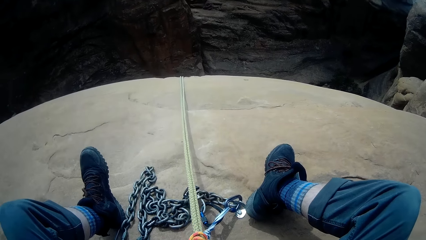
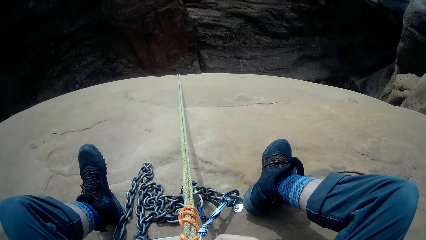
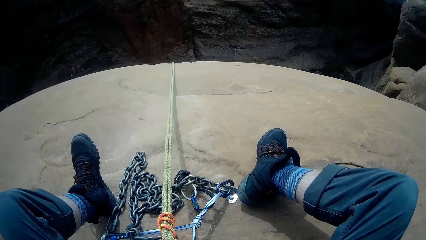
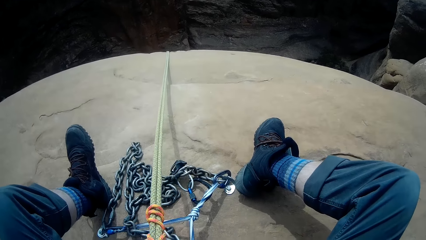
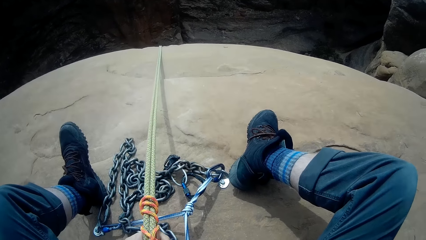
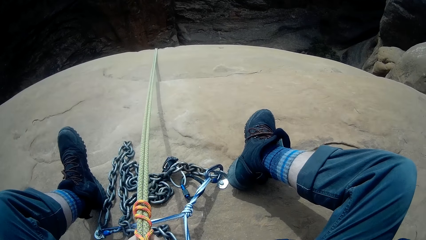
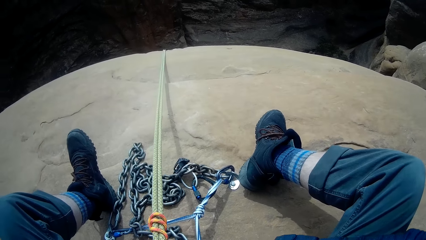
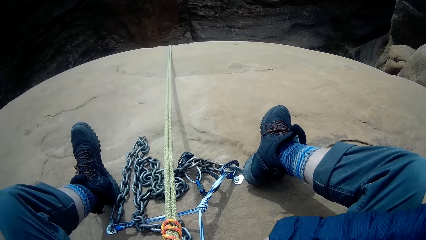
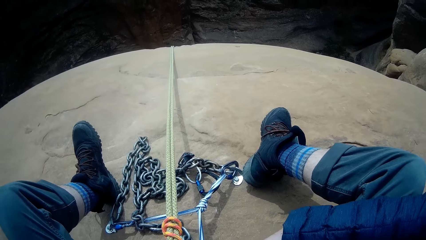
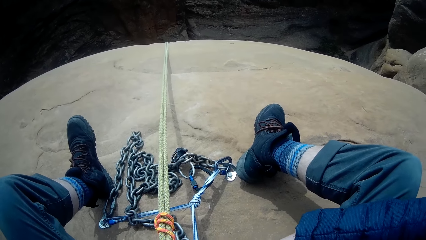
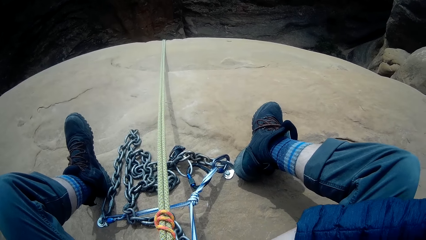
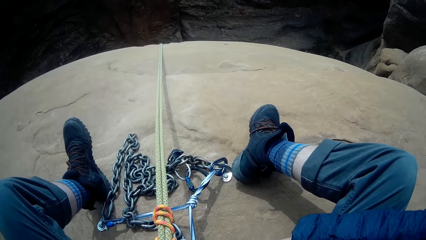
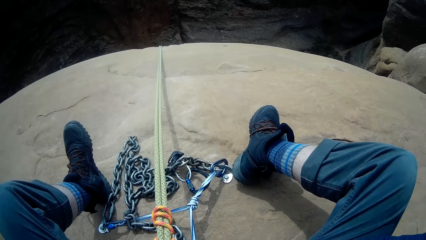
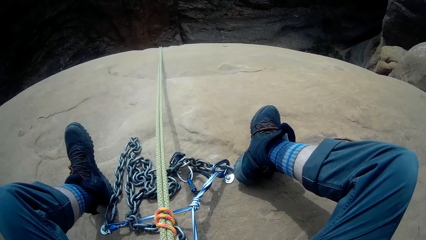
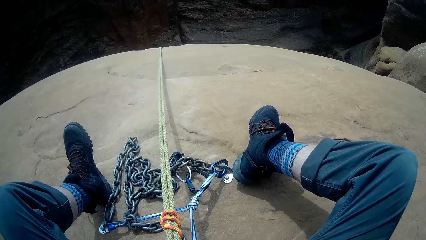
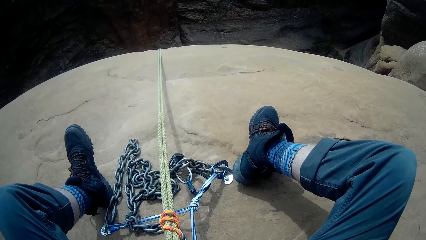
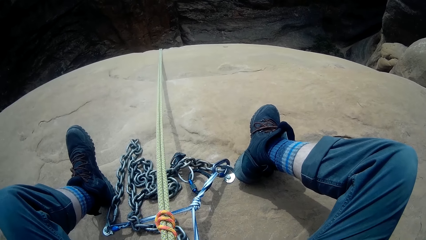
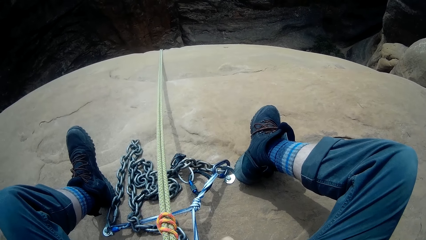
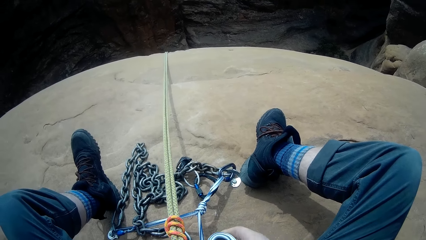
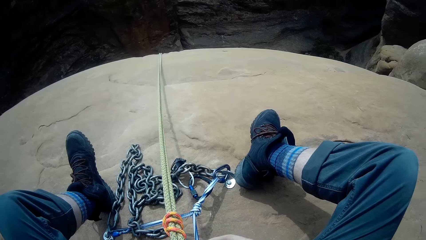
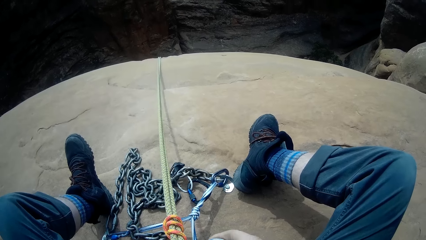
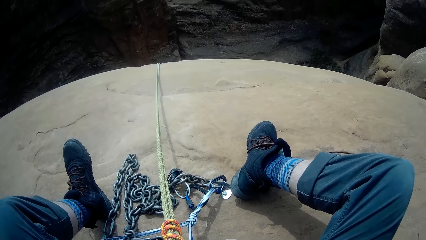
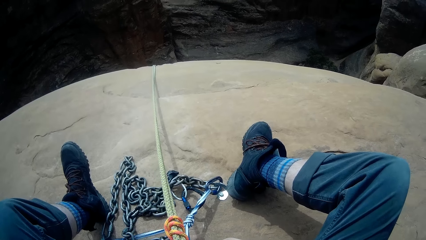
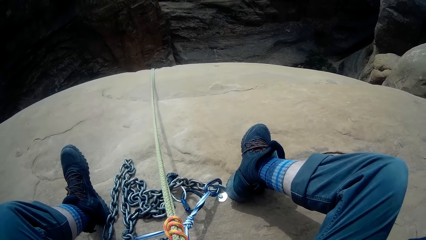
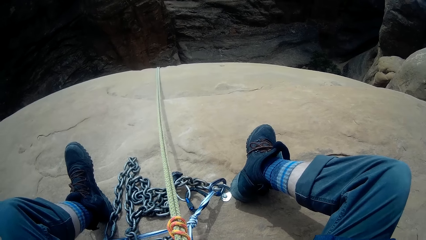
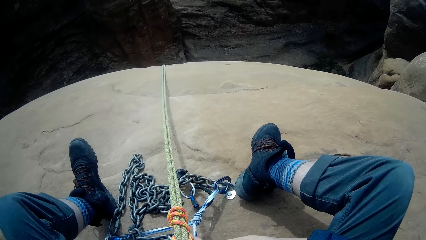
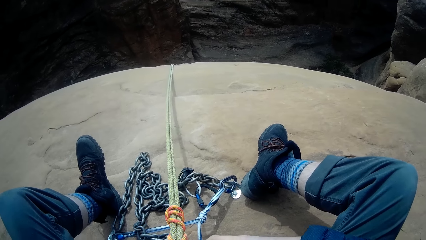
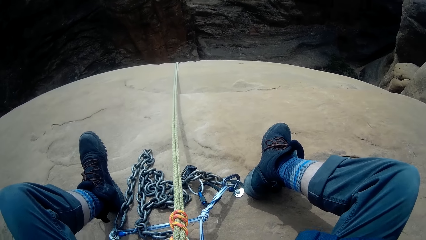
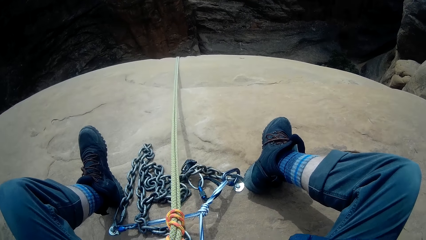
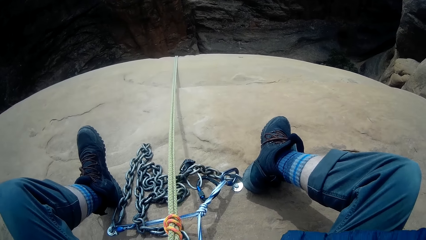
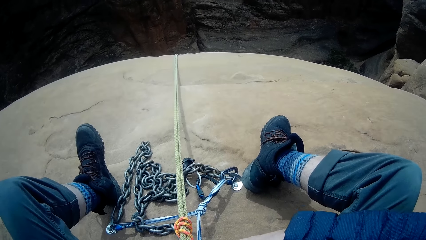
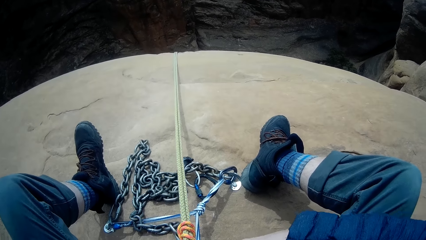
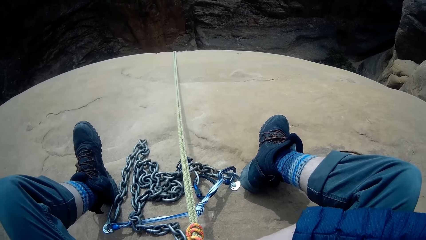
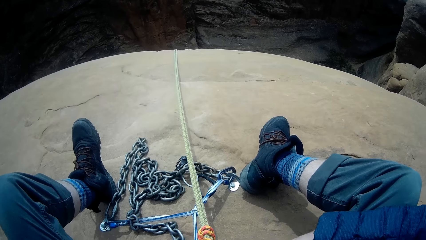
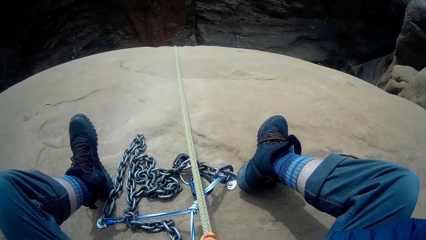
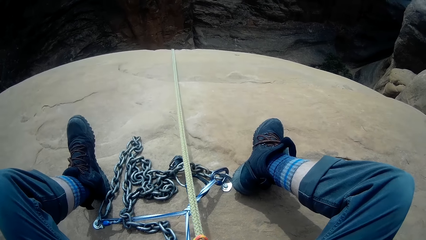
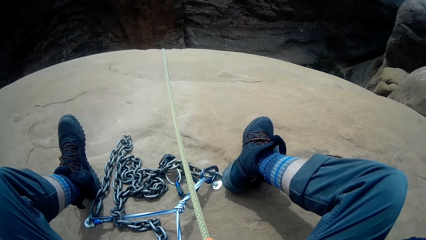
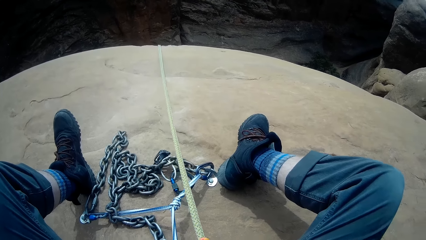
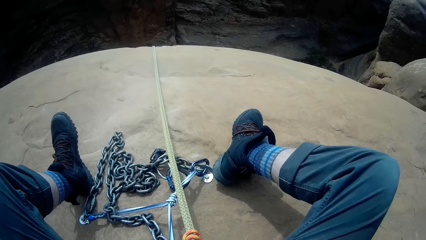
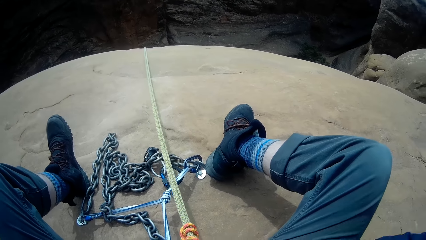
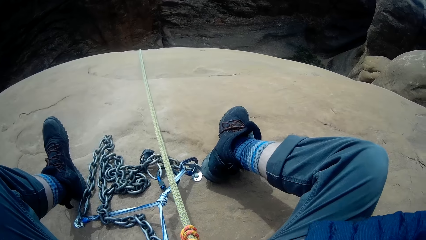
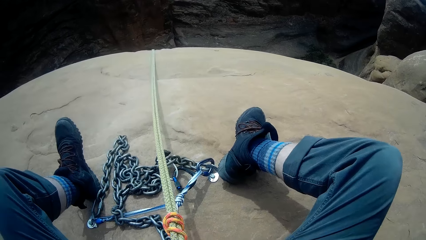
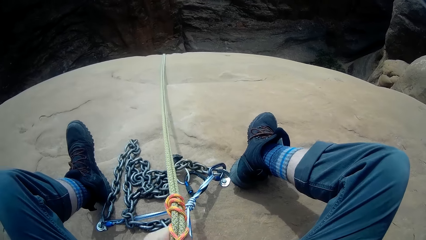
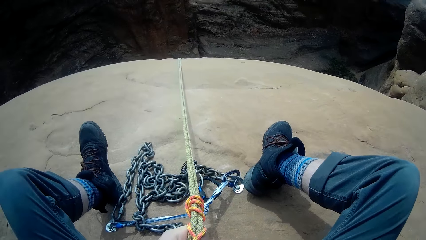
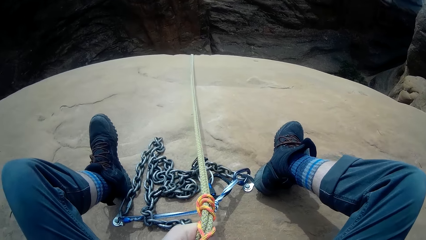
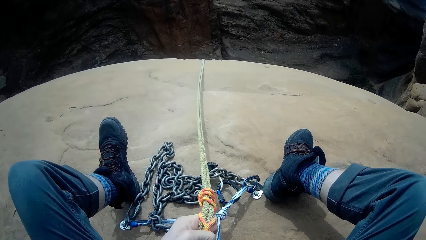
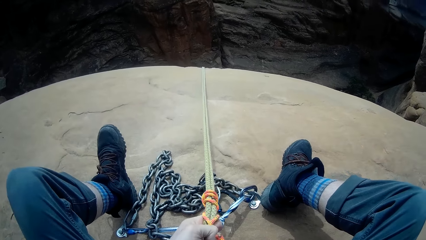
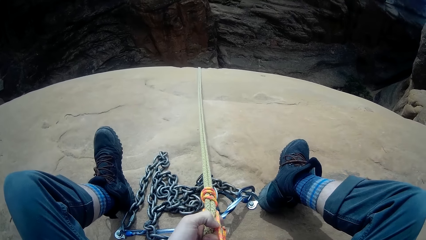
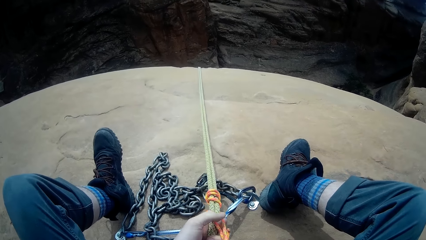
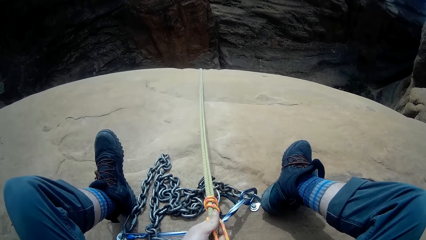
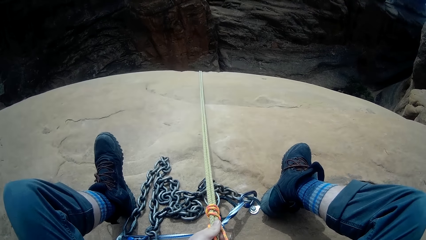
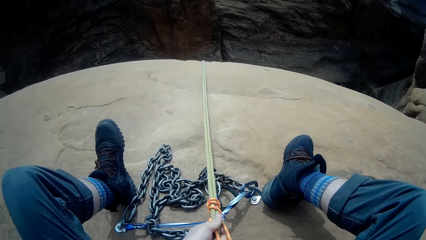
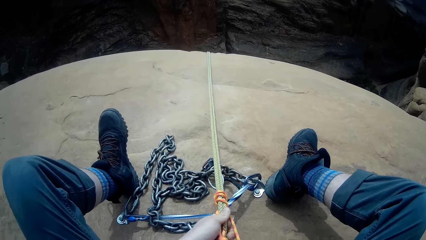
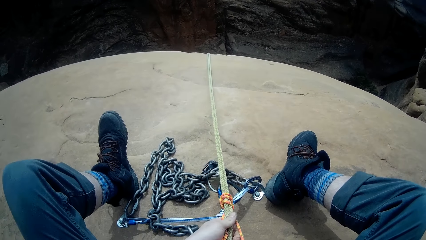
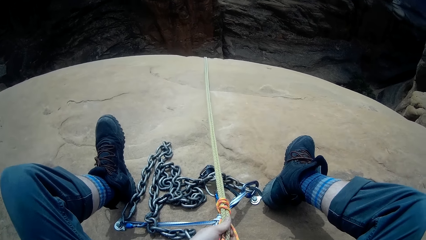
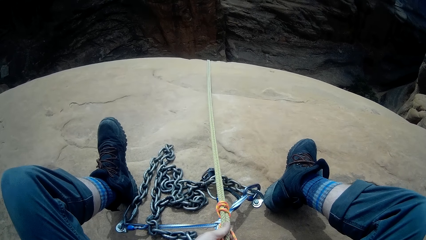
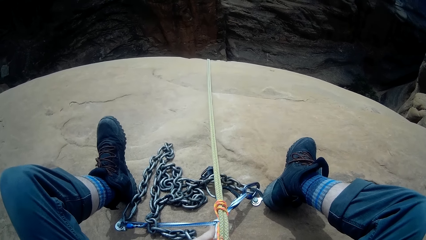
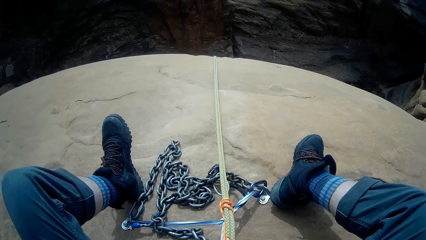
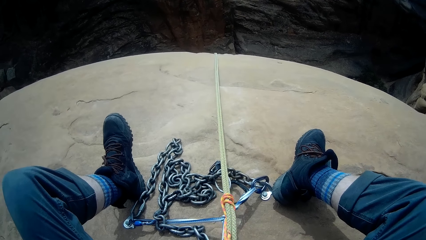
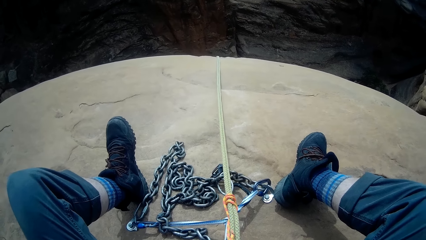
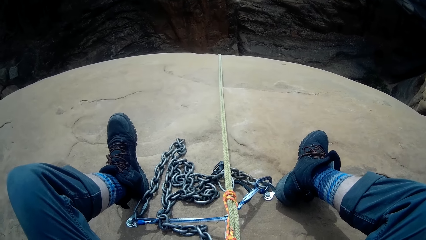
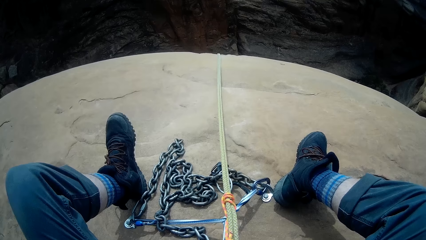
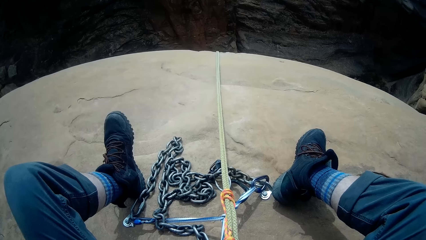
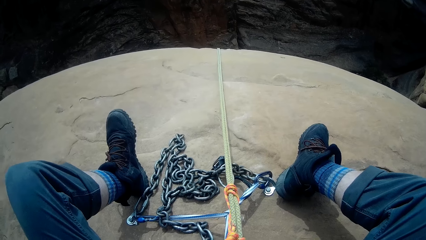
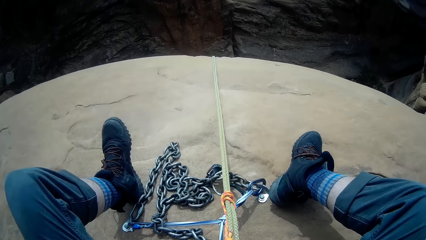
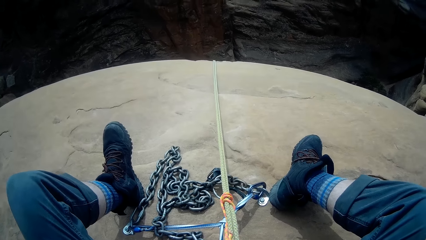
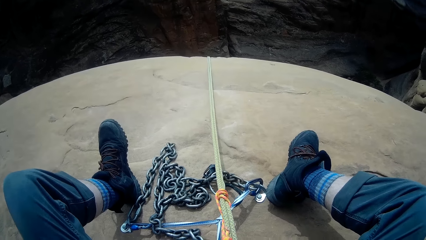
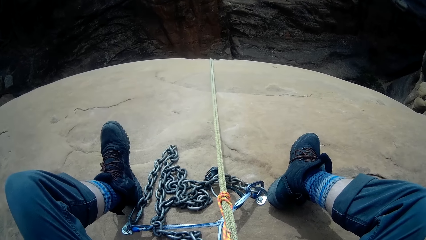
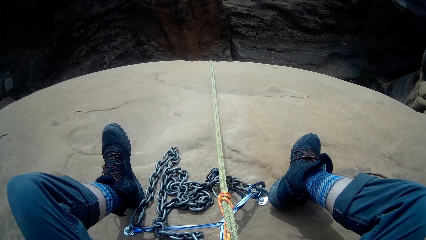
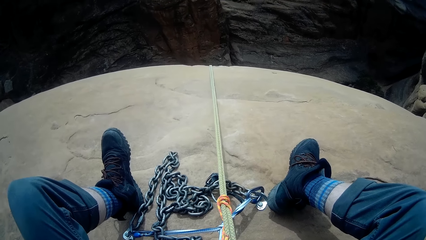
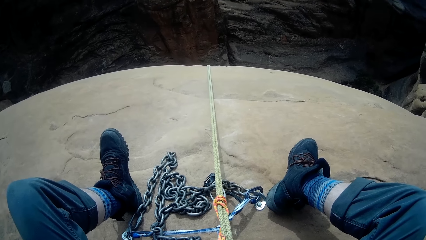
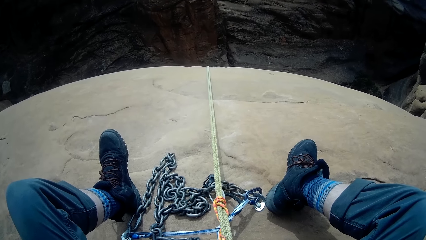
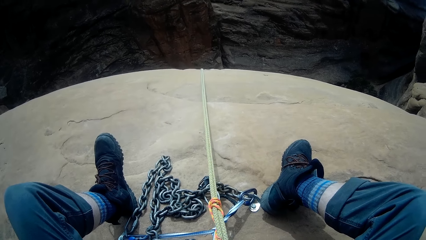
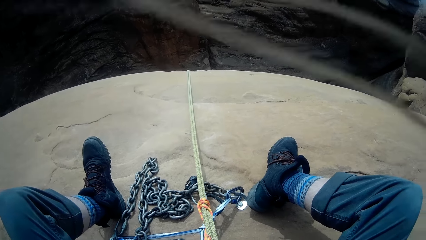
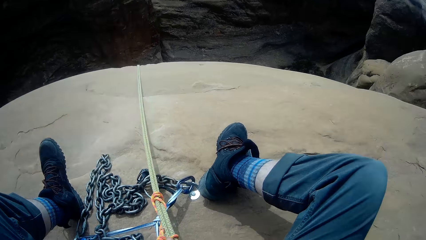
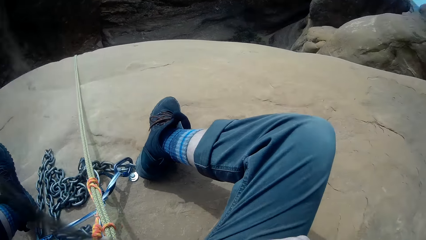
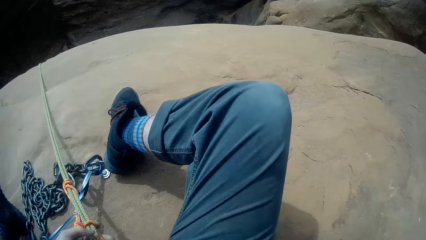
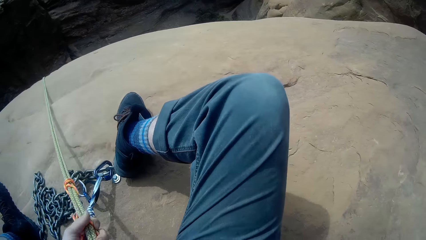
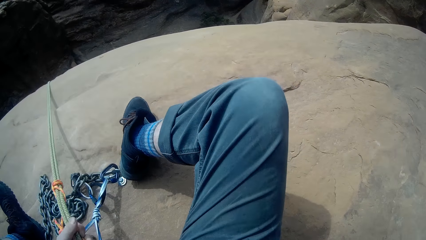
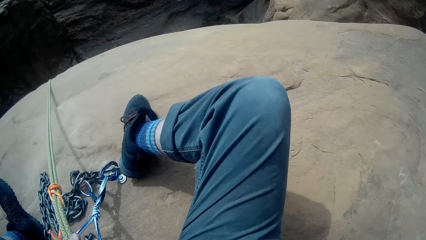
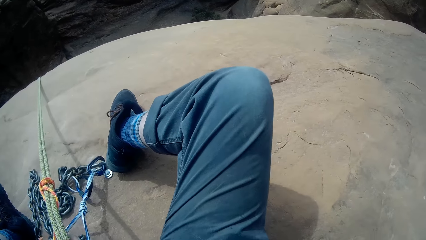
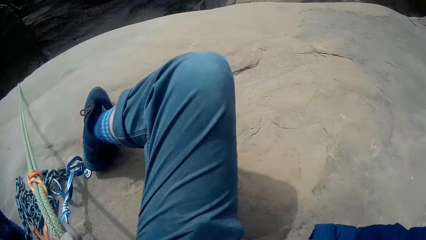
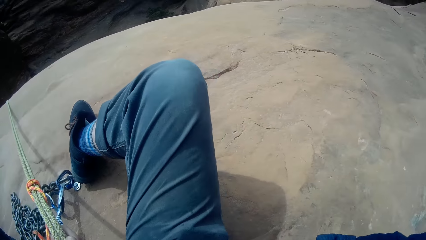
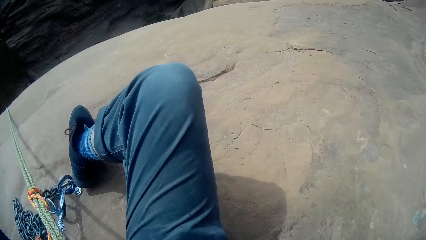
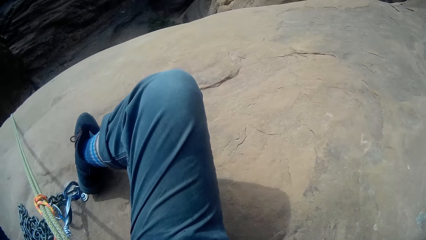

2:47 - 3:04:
The camera wearer connects the climbing carabiner to the climbing rope.
